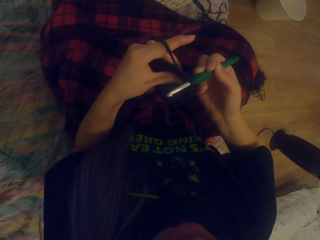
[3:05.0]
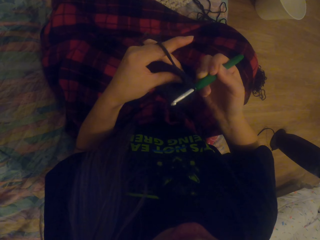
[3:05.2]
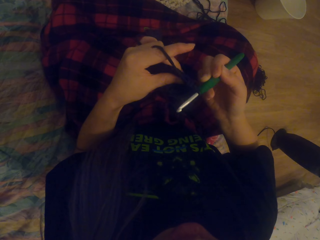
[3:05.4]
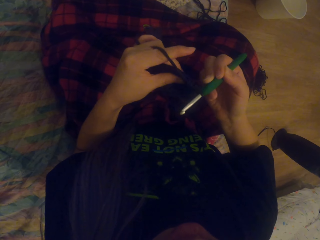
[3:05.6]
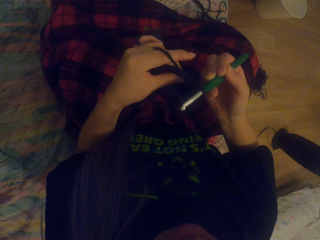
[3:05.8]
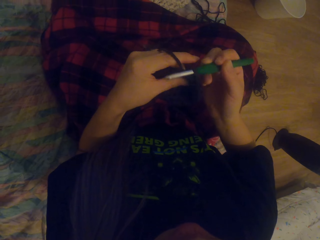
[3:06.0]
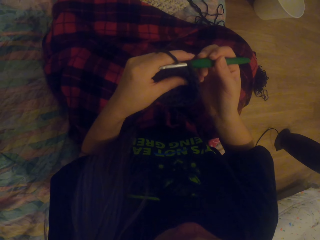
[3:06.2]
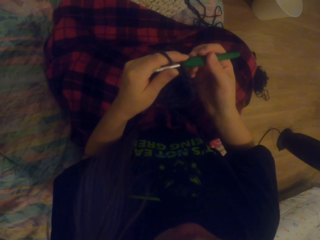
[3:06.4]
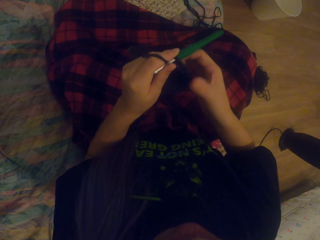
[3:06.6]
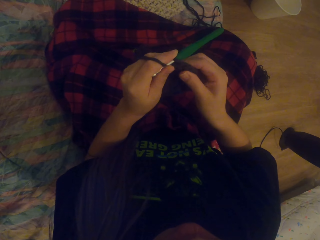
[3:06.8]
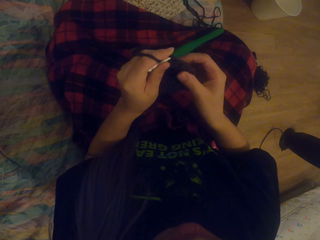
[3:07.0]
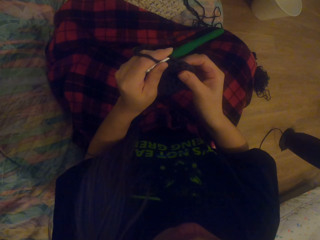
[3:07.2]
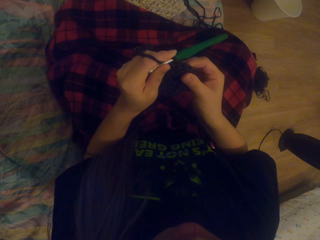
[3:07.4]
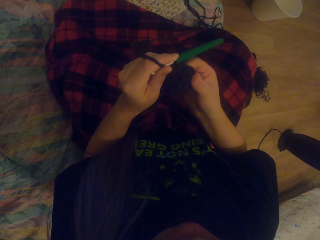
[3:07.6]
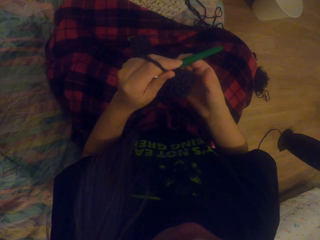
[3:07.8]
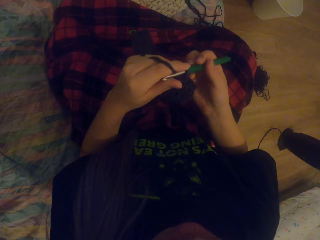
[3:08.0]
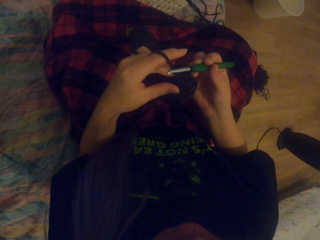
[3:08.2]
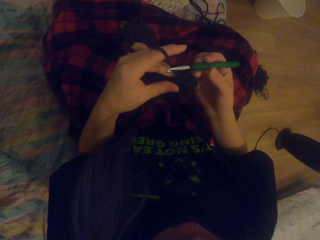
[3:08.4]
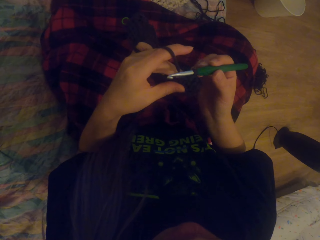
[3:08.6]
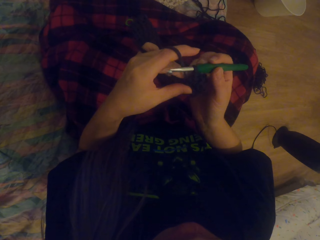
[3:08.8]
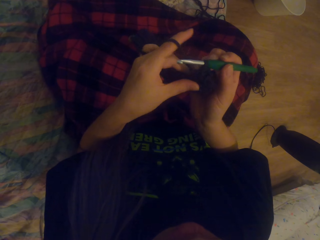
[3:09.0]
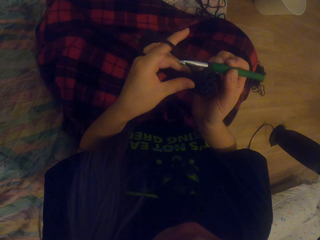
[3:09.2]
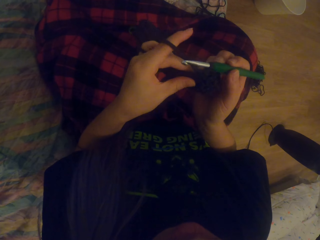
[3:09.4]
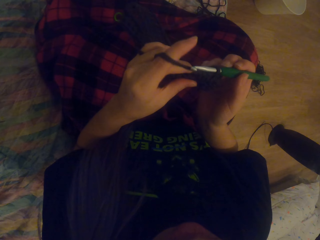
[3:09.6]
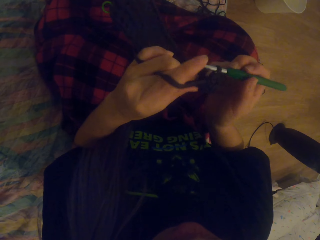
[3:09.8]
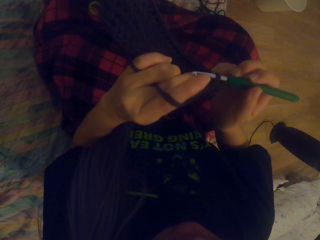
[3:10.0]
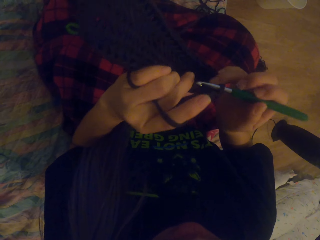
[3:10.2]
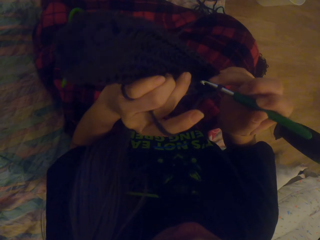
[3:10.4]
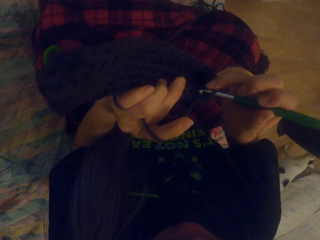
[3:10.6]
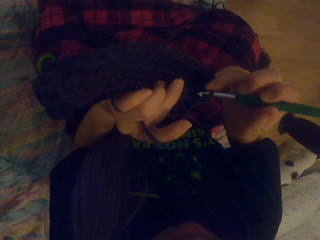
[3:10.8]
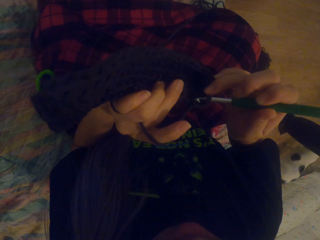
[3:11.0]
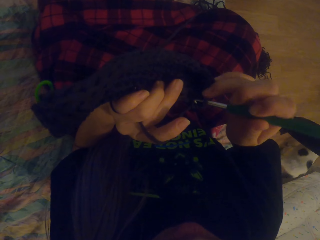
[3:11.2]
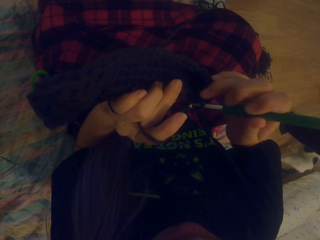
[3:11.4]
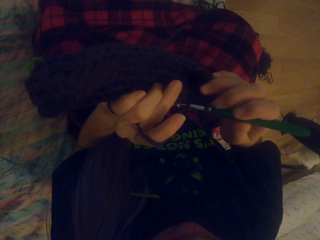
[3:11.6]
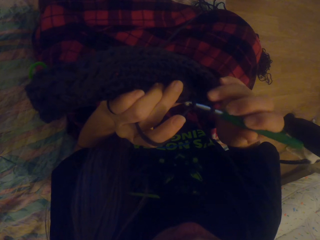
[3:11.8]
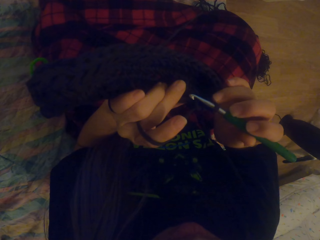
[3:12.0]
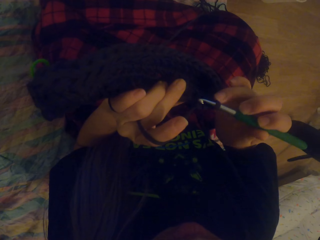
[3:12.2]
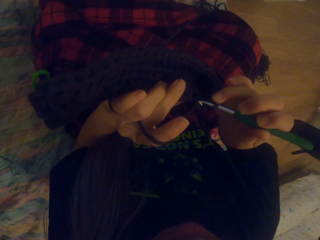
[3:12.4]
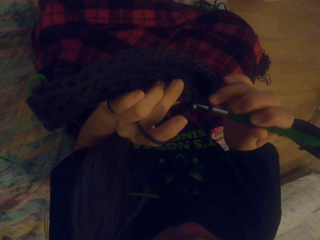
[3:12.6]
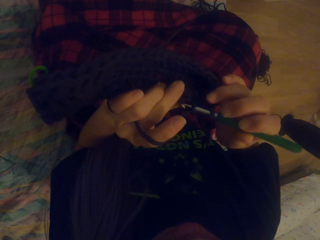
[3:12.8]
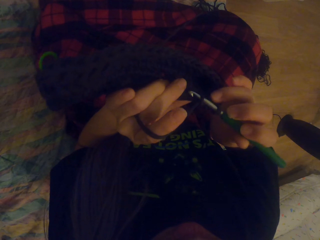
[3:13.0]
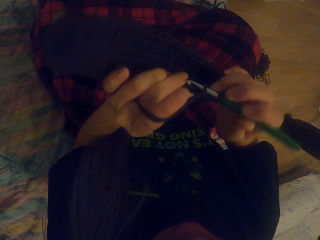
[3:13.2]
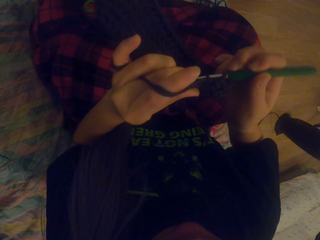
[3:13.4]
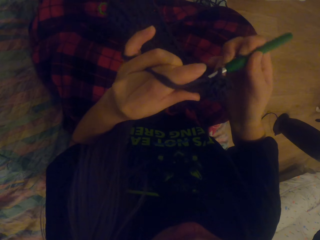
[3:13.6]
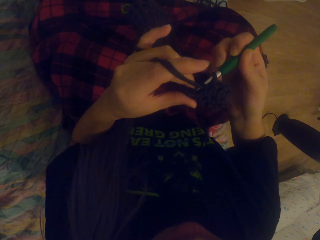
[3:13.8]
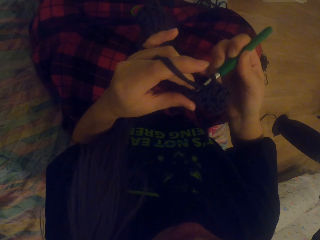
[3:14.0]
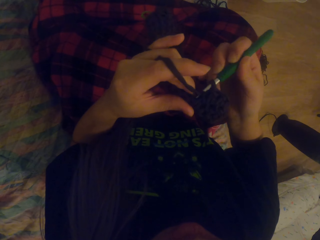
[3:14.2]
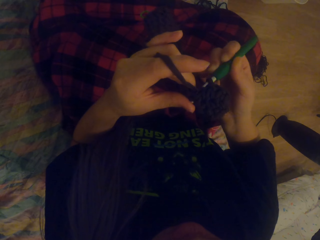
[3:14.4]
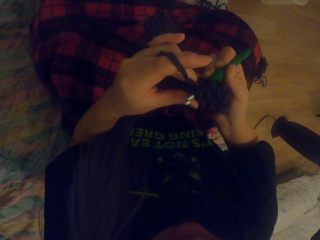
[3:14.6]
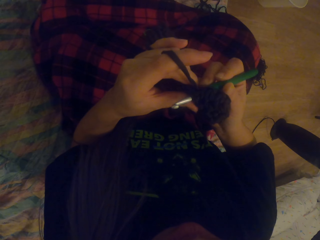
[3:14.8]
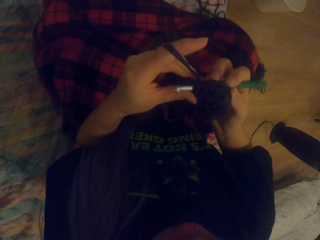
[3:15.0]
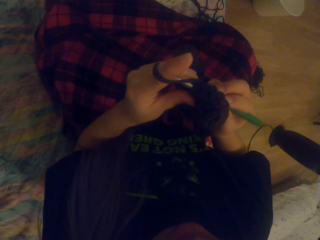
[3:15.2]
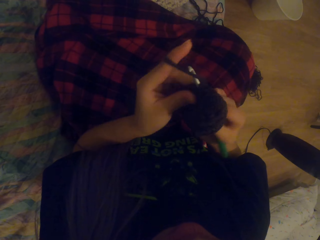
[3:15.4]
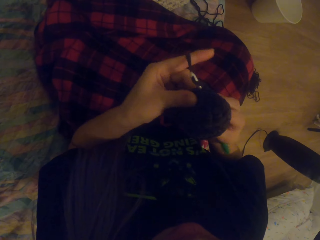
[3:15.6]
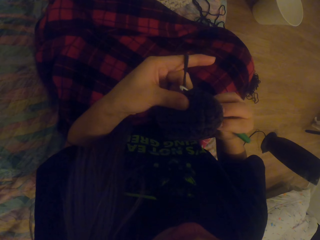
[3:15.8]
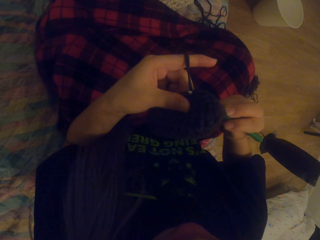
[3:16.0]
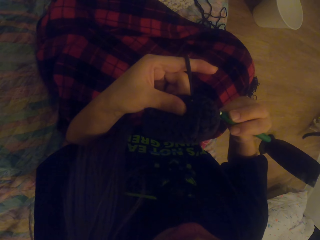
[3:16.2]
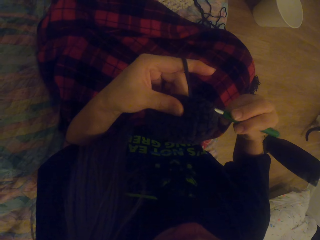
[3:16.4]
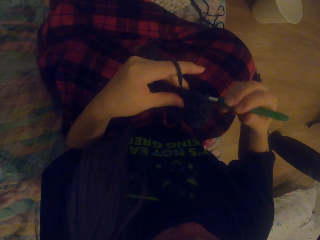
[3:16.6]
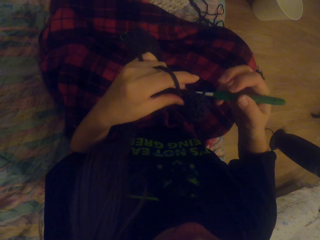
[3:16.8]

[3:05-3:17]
The camera wearer stretches the crochet. They crochet using a yarn and a crochet hook.

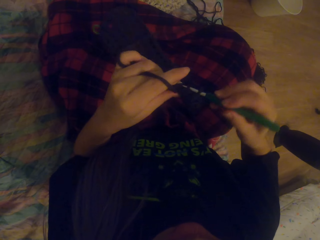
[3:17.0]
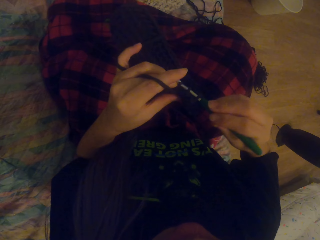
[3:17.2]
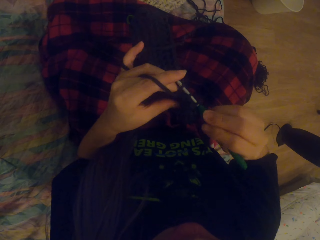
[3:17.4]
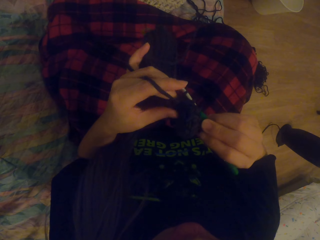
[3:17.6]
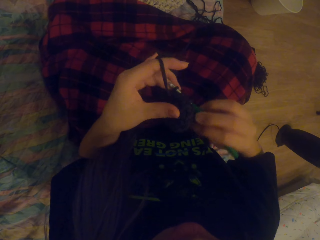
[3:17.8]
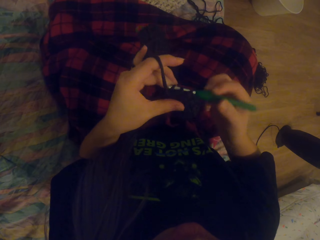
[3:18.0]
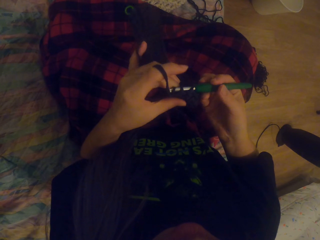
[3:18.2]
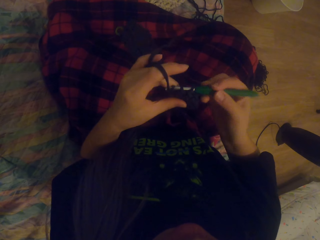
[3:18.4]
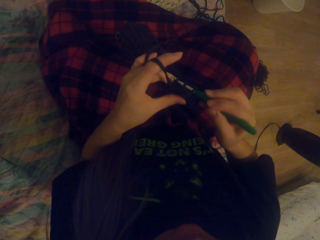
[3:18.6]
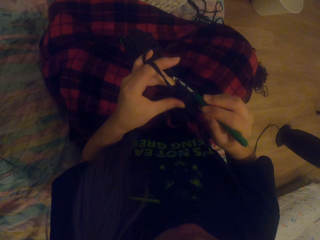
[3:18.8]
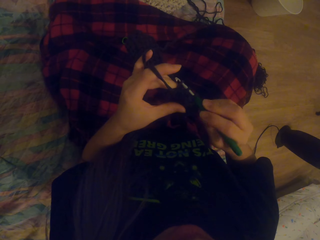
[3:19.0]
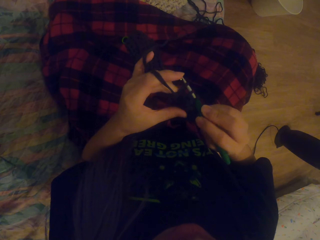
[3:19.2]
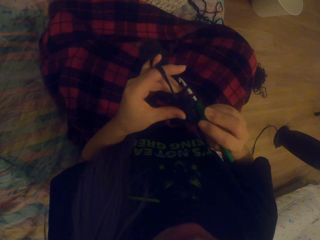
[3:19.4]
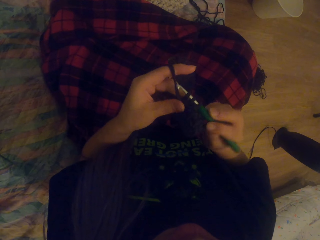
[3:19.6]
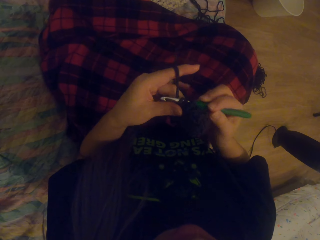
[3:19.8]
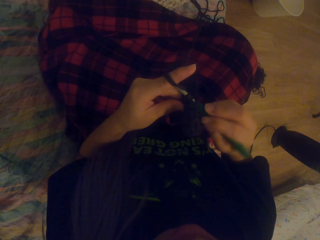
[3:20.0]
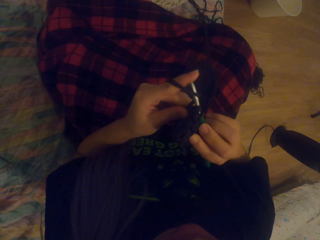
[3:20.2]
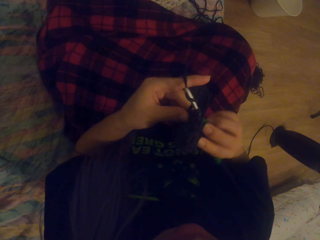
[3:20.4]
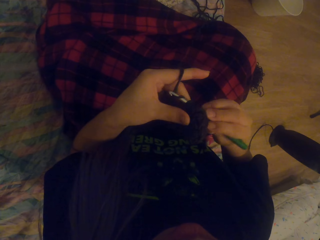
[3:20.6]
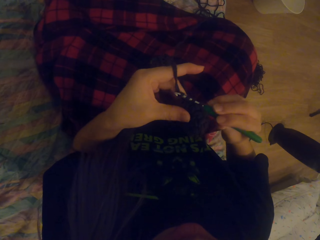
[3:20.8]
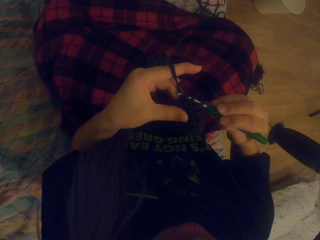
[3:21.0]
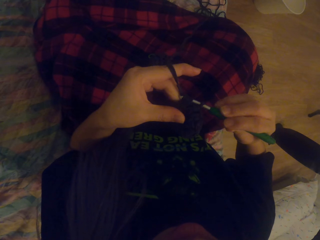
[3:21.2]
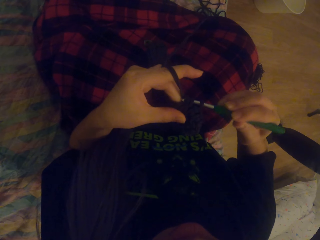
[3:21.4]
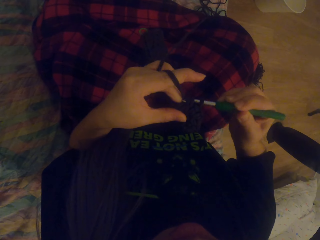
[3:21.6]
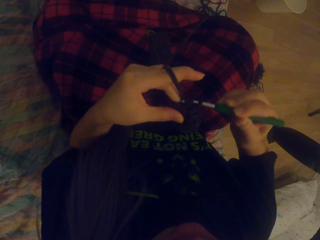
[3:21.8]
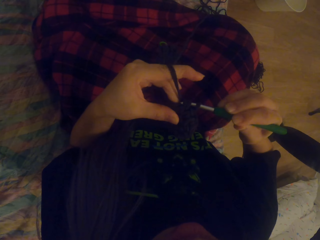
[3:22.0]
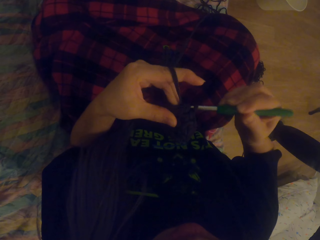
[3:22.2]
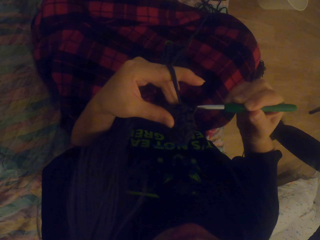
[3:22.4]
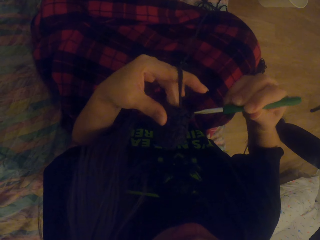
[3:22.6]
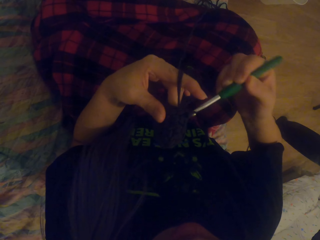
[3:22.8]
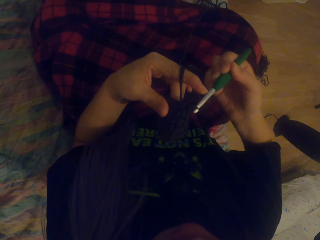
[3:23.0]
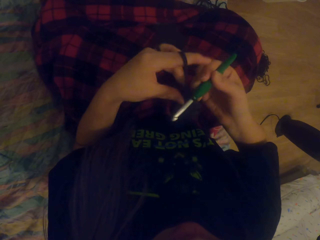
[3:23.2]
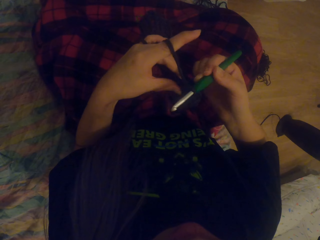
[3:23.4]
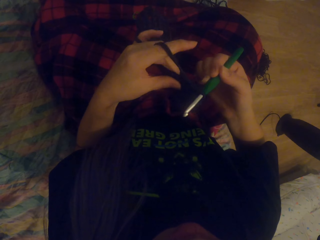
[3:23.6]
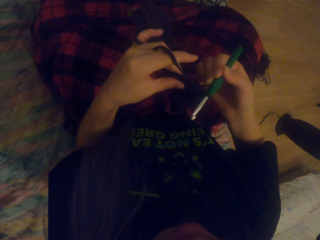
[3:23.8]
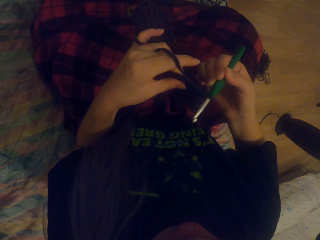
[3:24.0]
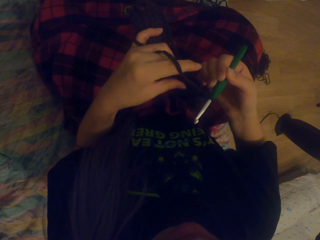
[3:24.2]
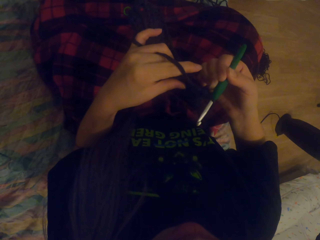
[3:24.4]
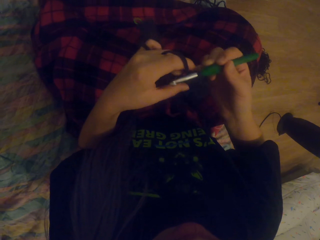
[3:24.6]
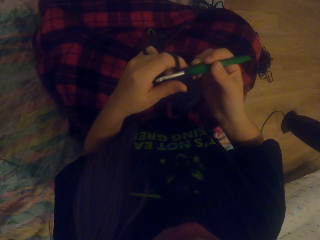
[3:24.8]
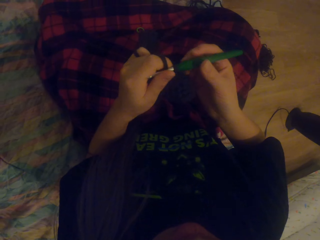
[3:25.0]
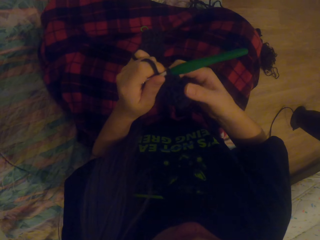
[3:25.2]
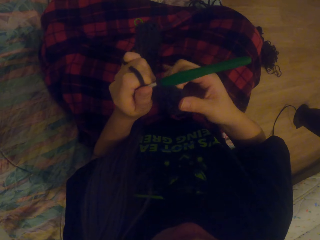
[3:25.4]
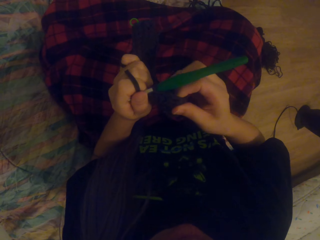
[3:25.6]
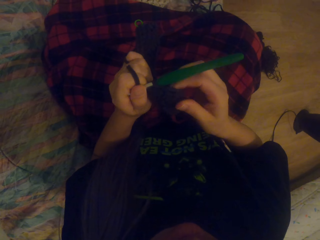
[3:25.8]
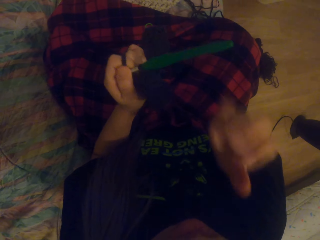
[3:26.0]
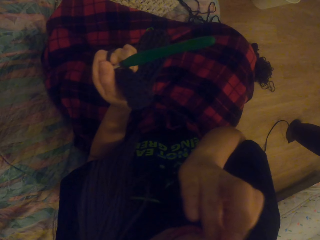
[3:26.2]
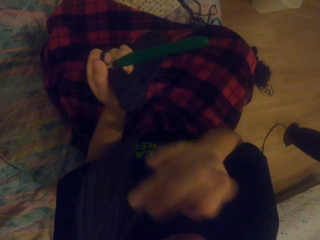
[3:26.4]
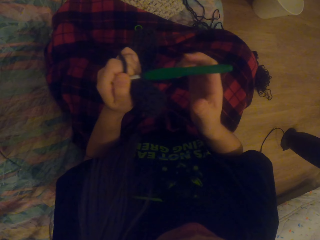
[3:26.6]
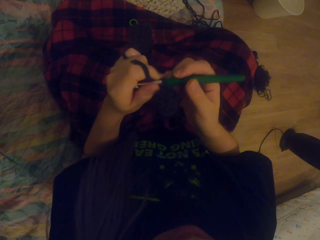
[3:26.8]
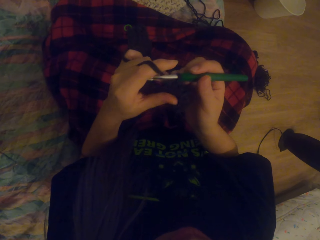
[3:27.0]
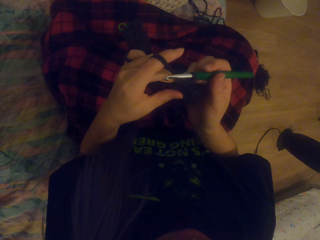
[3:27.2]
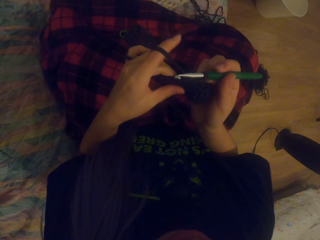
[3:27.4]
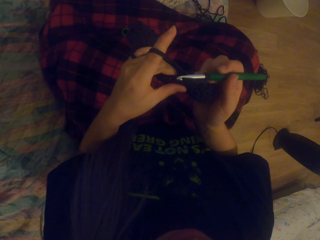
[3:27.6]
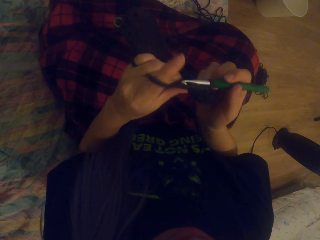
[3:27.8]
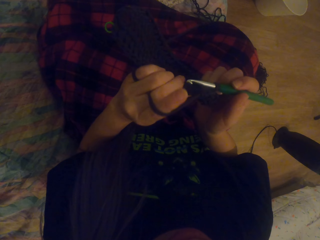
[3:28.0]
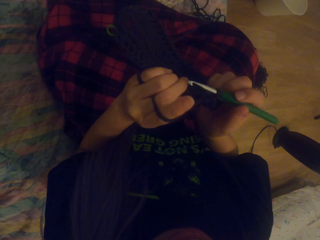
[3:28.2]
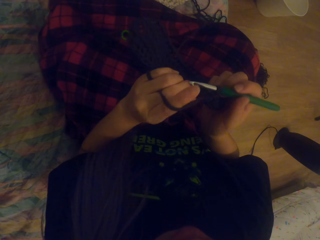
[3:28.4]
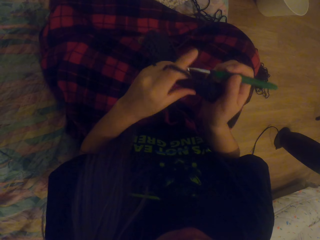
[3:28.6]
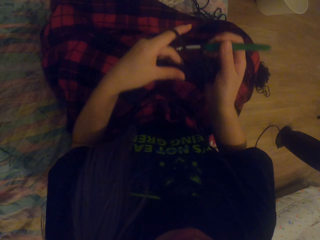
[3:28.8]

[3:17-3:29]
The camera wearer stretches the crochet. She touches her face.
